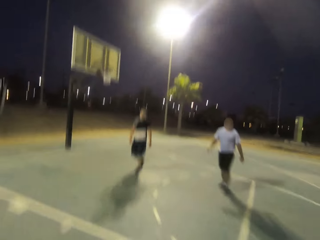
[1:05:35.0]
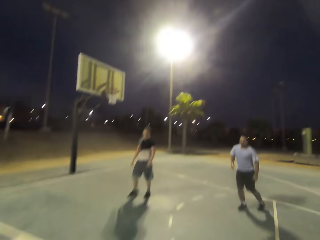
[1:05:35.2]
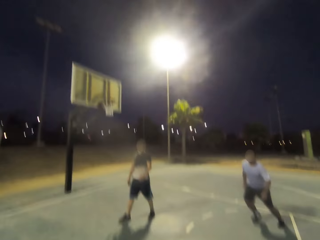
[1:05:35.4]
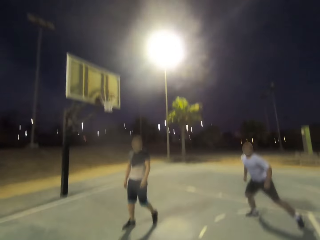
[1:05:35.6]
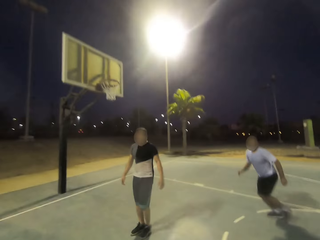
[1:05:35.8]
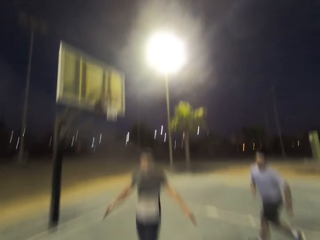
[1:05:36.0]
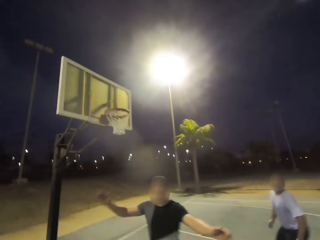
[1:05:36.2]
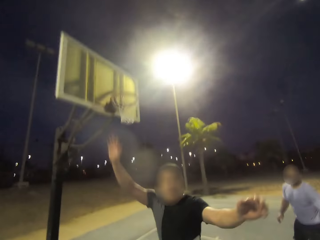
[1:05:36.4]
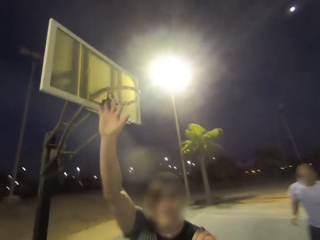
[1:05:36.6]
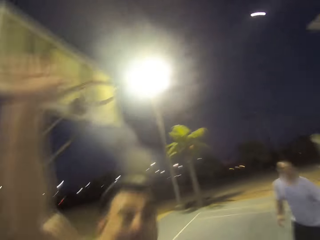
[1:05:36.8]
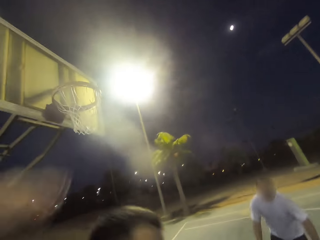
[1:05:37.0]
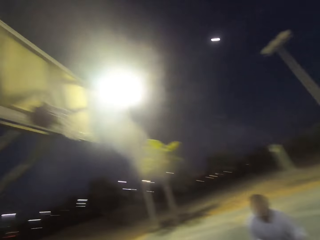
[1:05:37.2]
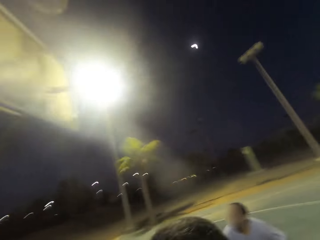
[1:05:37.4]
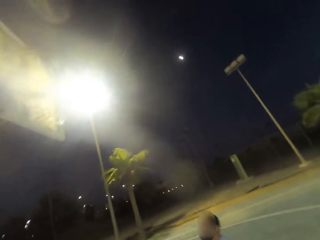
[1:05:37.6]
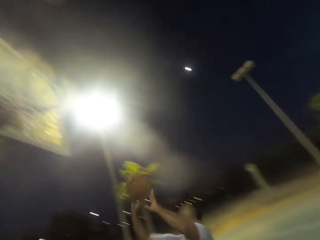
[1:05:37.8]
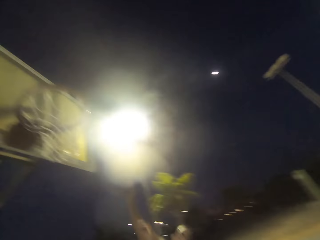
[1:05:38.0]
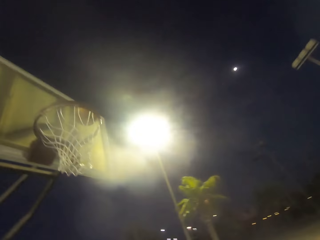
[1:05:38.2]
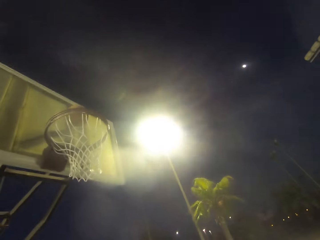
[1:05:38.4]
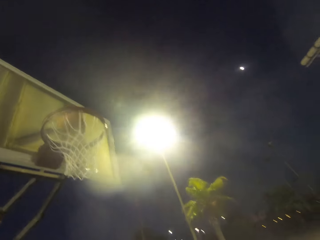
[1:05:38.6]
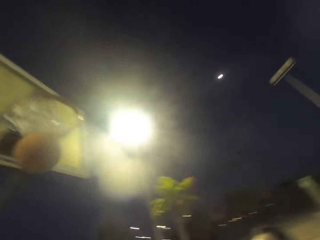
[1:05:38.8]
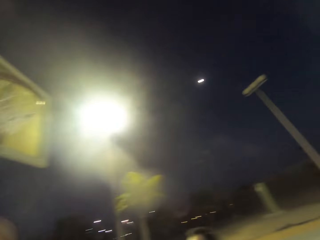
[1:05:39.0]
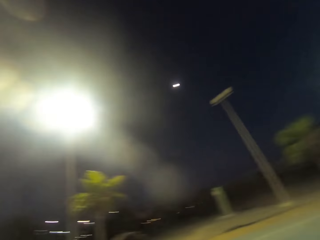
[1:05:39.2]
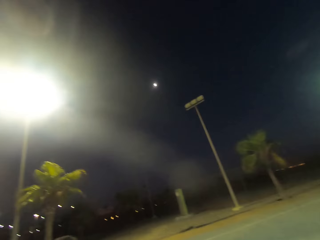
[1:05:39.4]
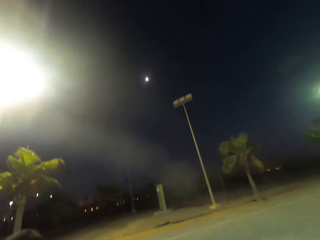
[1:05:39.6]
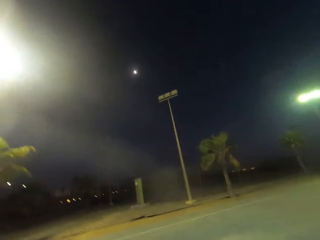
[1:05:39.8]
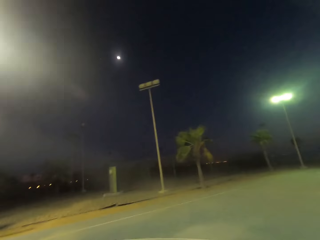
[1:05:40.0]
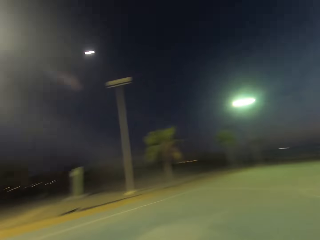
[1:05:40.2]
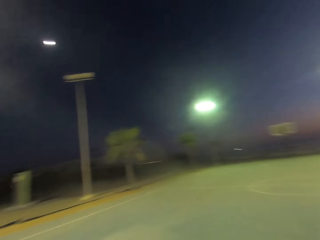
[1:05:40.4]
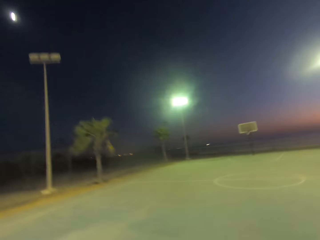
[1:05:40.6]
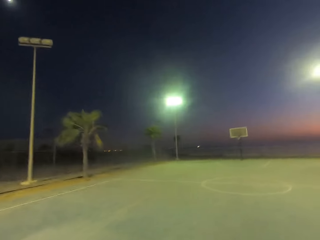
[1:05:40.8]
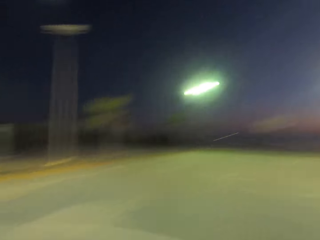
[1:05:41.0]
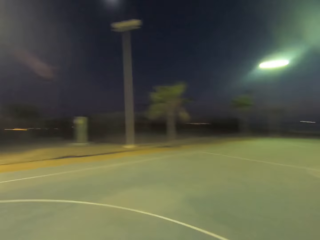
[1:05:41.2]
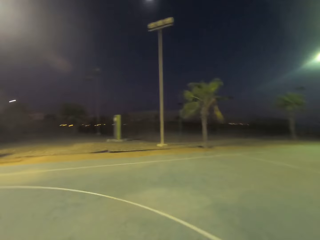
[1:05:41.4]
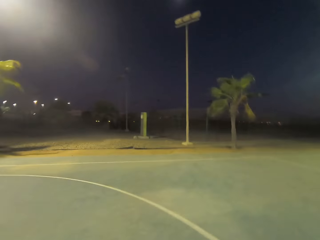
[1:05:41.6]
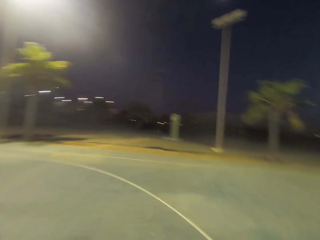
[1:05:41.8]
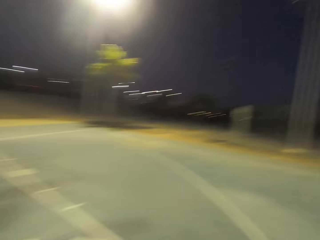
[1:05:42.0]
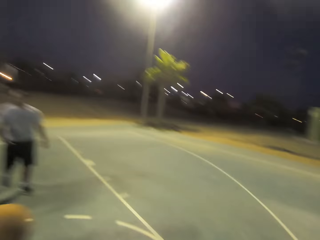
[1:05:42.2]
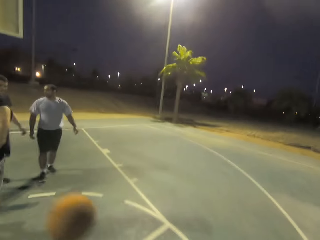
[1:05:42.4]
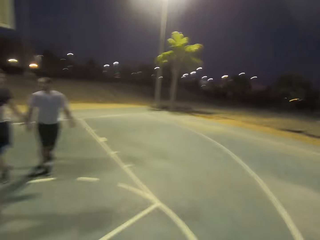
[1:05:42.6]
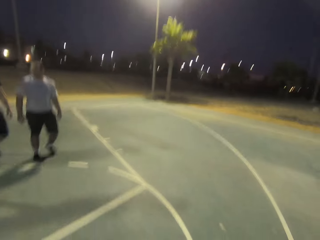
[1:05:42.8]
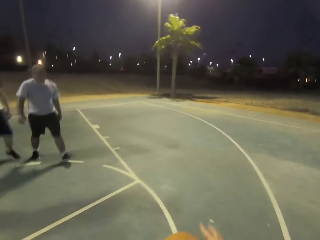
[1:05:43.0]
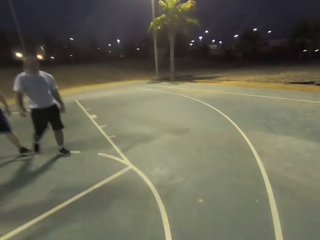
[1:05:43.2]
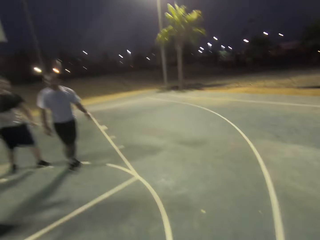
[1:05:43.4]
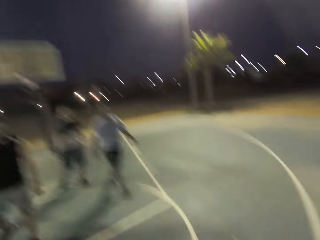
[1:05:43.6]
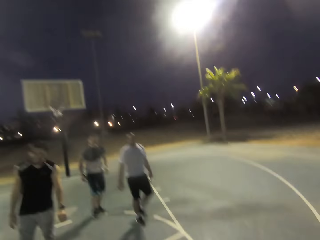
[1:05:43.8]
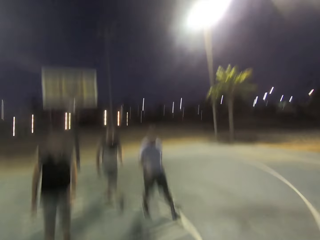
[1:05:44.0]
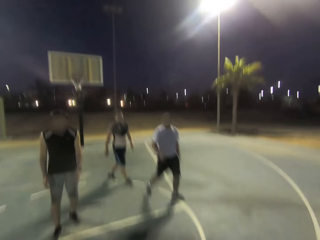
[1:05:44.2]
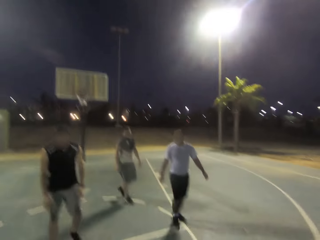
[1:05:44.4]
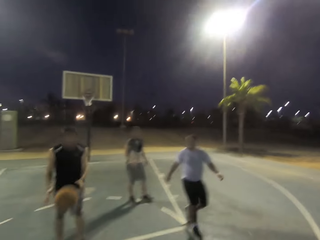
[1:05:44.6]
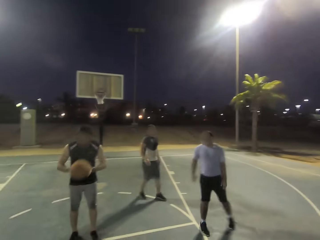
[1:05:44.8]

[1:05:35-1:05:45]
A man shields. Another man throws the ball in the loop. The camera wearer throws the ball into the net.

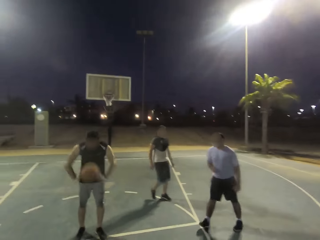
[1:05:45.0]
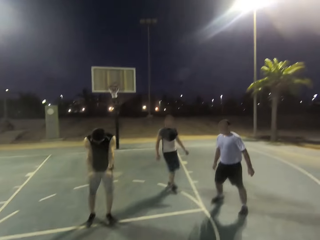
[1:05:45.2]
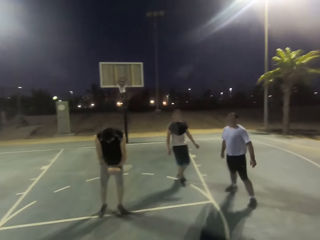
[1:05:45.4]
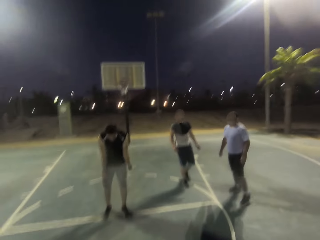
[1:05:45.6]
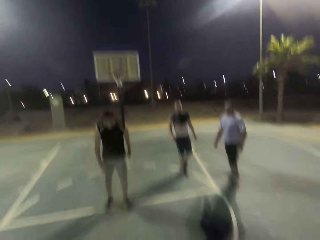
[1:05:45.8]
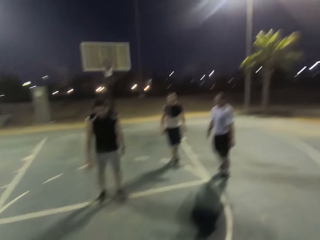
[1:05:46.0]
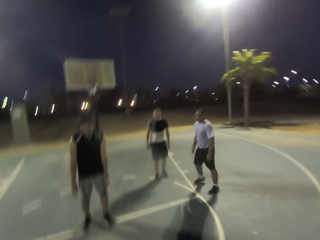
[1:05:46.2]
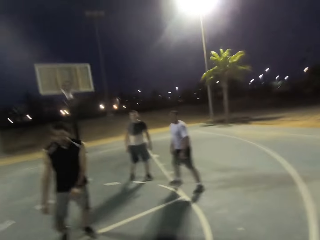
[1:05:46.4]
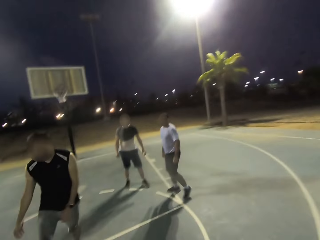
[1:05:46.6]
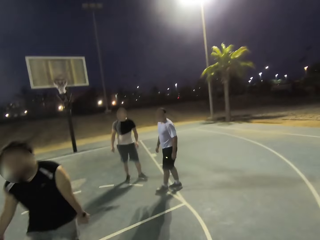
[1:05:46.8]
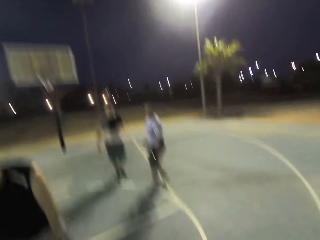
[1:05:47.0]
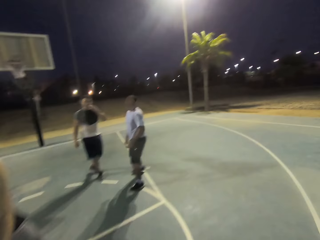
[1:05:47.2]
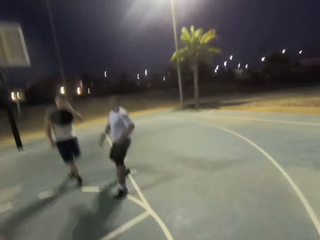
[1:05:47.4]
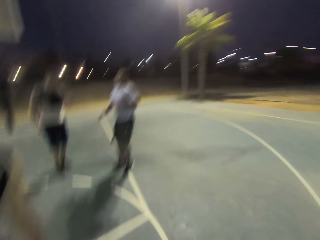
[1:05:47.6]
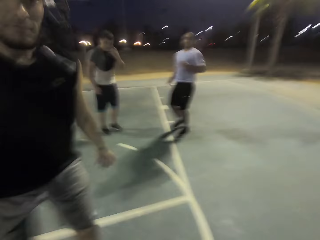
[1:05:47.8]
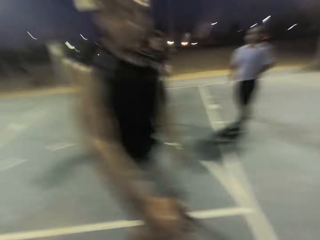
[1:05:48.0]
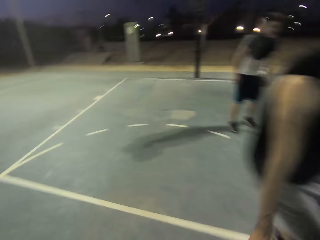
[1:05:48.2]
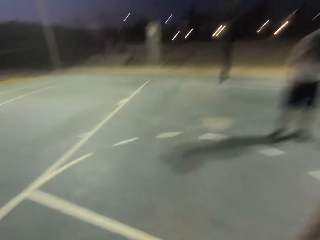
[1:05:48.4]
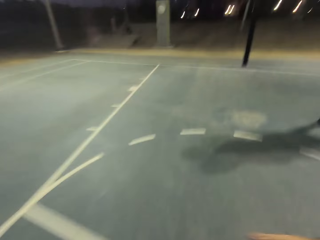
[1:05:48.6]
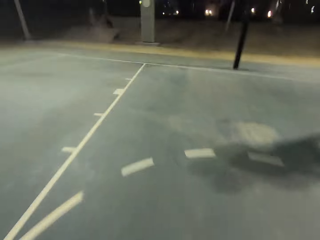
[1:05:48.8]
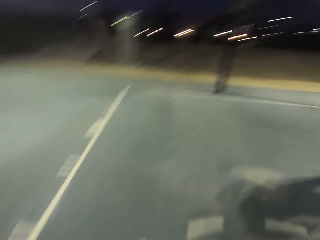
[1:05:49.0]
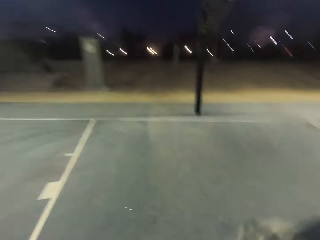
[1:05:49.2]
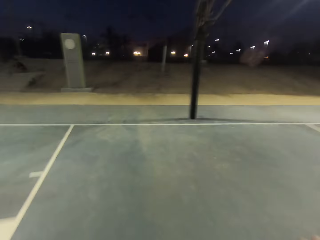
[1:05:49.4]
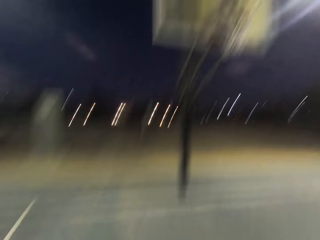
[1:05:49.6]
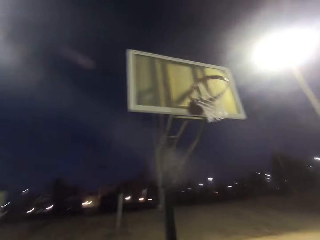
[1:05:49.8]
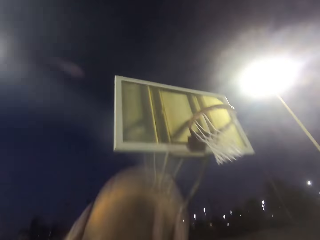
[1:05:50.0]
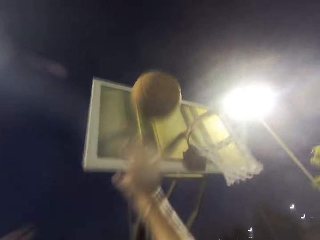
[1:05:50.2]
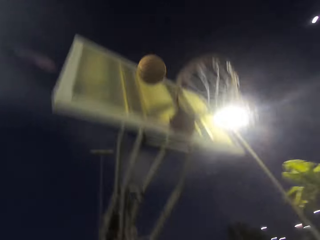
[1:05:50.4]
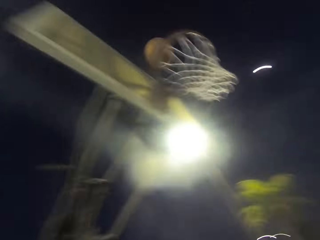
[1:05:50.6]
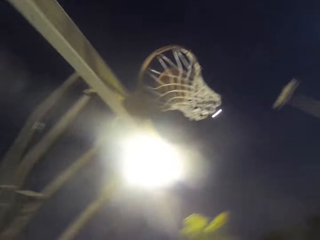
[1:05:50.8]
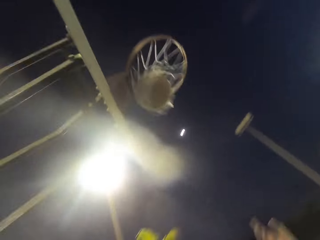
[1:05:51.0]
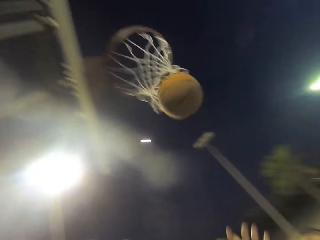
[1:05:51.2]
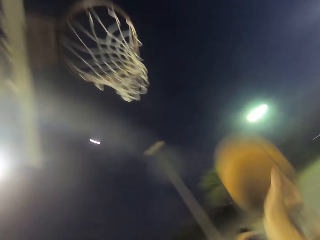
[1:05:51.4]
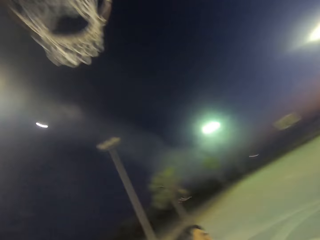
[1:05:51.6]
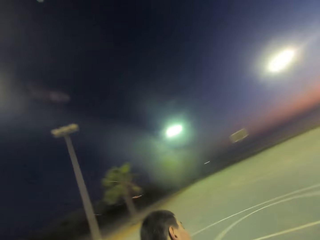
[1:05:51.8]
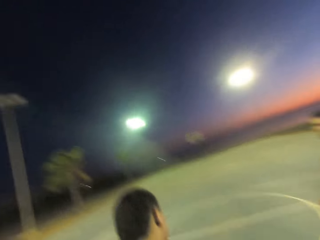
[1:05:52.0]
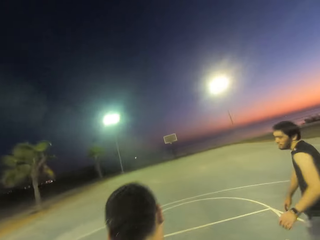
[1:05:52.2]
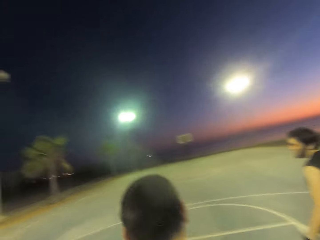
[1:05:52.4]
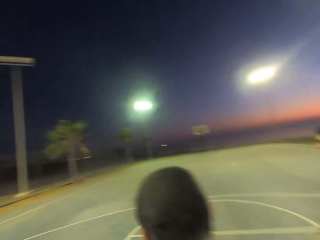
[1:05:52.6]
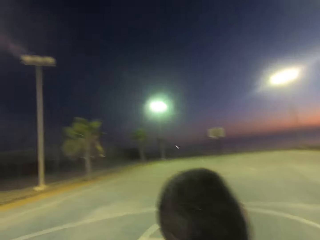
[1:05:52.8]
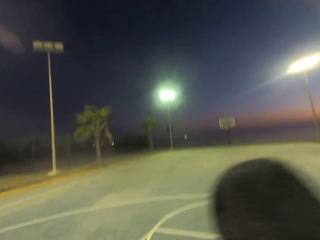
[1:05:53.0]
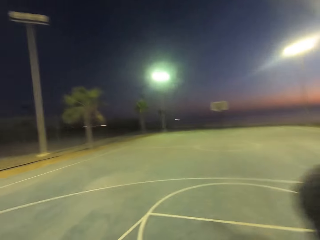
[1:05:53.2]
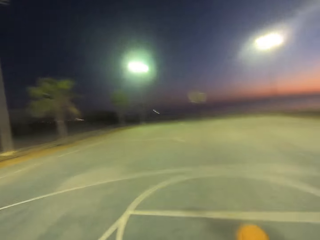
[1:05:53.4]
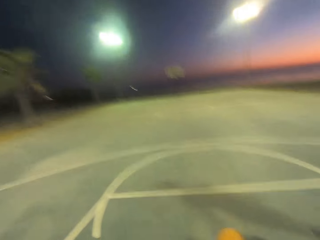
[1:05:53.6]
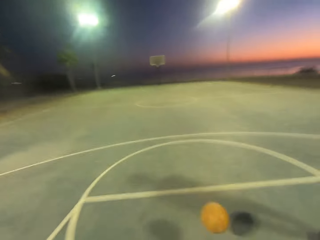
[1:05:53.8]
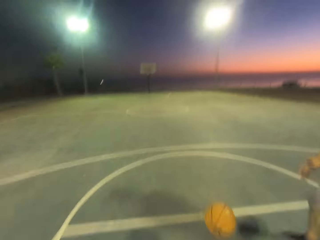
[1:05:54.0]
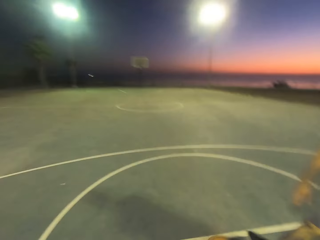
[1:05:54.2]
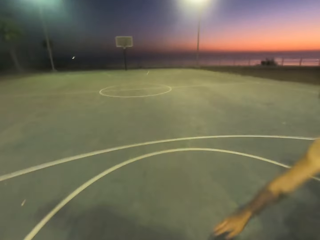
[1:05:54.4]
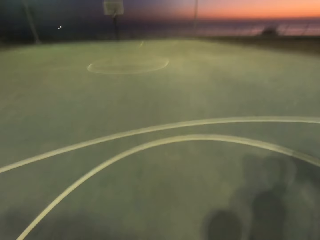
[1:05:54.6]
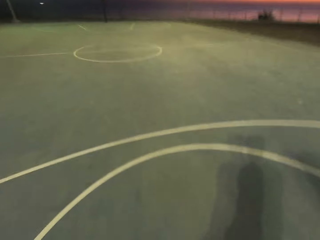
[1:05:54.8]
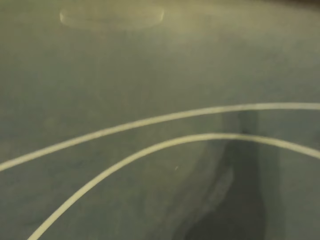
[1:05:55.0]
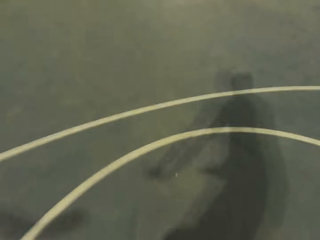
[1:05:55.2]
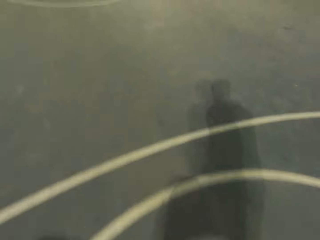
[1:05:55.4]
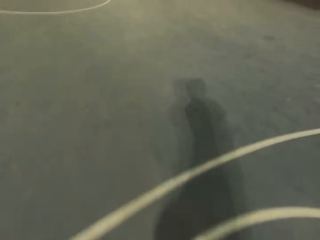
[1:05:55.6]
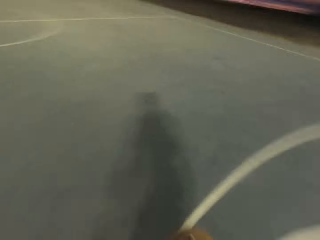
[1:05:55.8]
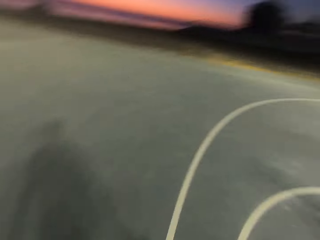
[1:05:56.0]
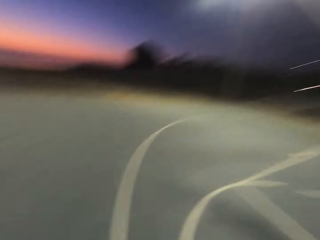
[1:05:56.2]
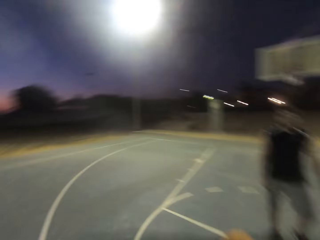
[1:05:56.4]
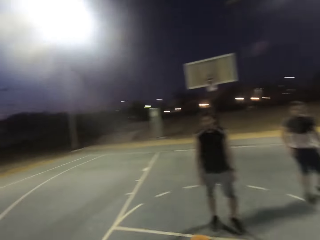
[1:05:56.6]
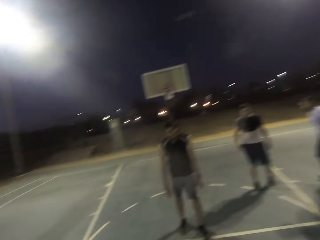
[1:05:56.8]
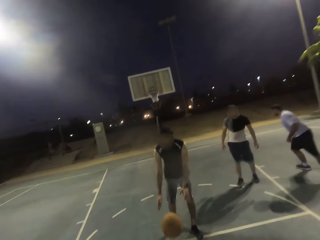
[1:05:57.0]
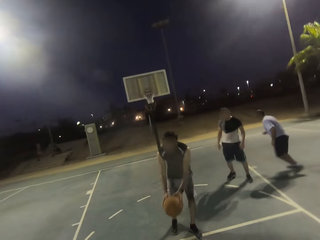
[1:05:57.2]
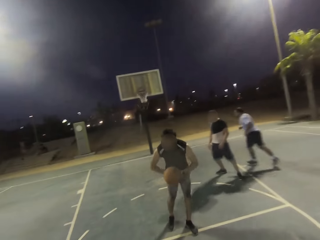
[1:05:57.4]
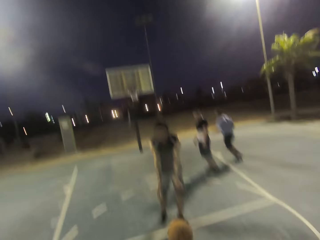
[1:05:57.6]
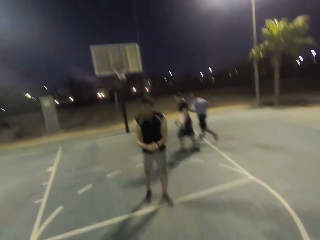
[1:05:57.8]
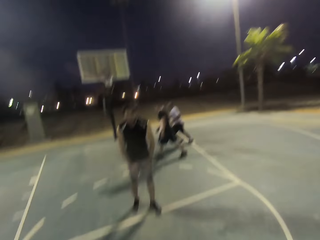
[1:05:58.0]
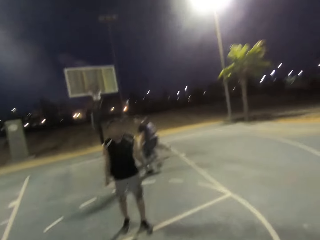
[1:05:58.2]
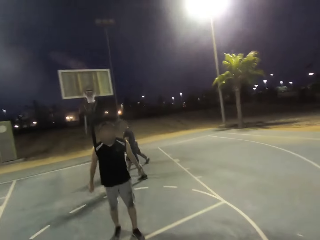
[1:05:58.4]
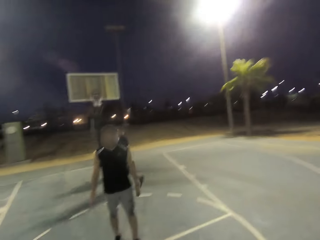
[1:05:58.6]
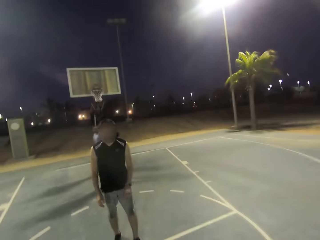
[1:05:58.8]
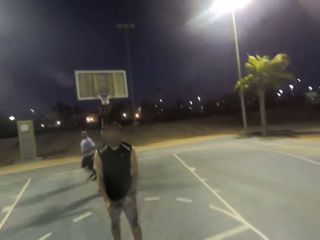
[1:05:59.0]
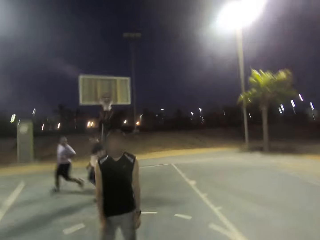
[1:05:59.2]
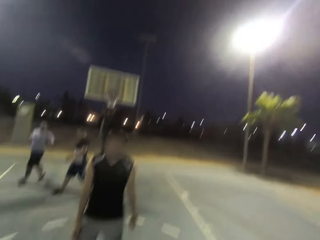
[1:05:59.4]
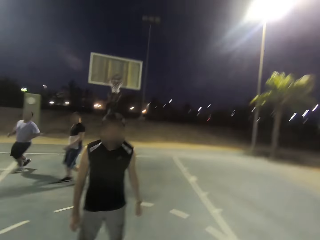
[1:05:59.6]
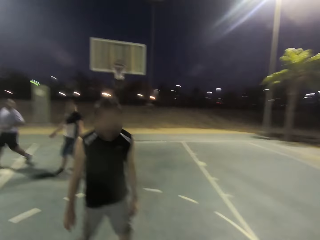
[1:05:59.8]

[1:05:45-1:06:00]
A man holds the ball and throws the ball to the camera wearer. The man shields. The camera wearer throws the ball into the net. They hold the ball. The man throws the ball.
